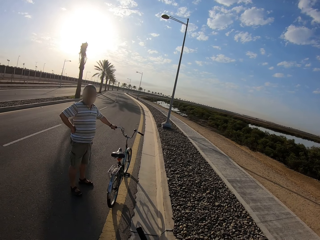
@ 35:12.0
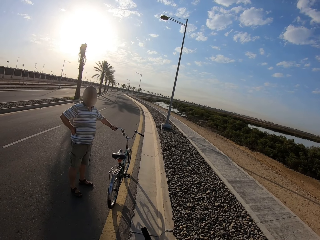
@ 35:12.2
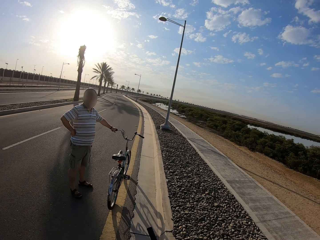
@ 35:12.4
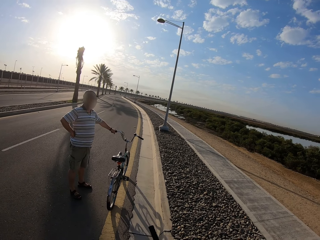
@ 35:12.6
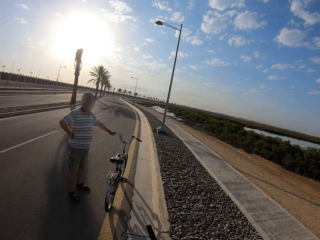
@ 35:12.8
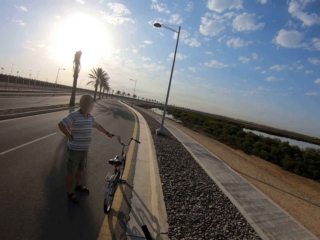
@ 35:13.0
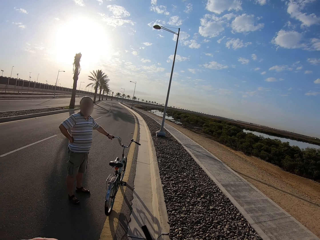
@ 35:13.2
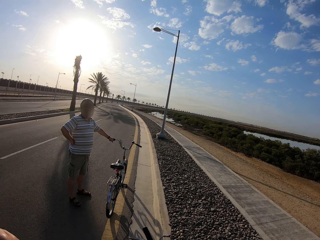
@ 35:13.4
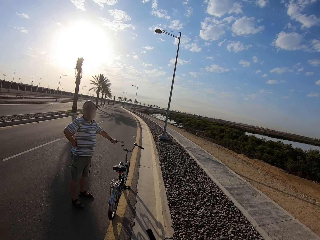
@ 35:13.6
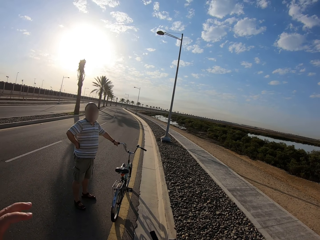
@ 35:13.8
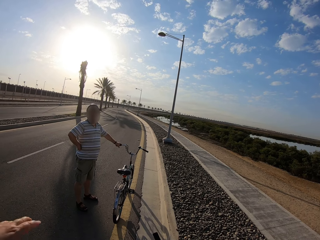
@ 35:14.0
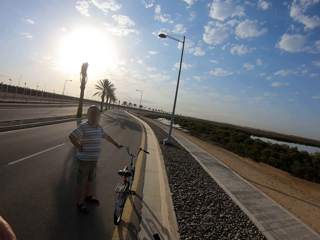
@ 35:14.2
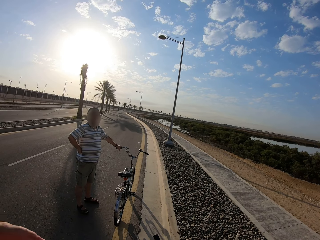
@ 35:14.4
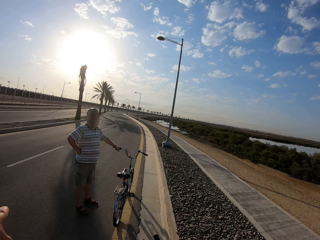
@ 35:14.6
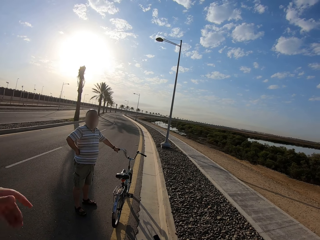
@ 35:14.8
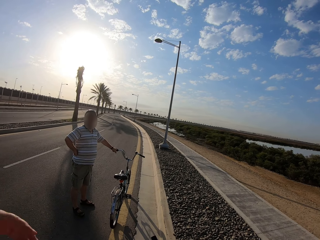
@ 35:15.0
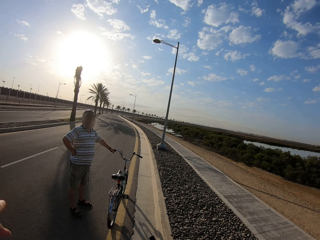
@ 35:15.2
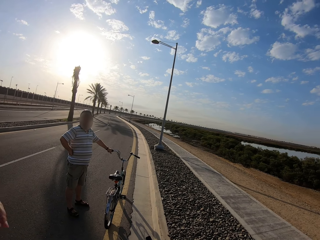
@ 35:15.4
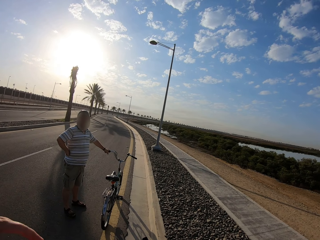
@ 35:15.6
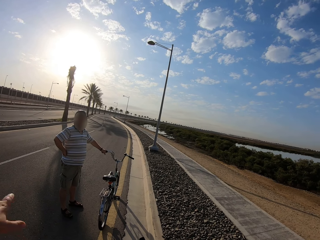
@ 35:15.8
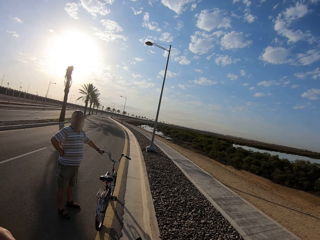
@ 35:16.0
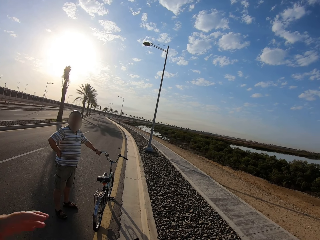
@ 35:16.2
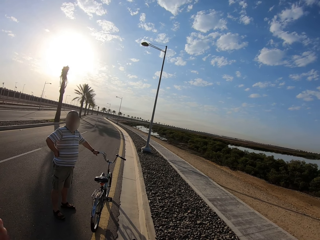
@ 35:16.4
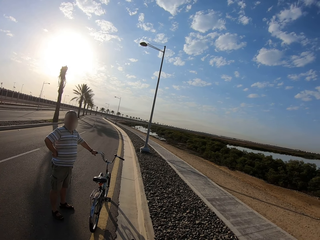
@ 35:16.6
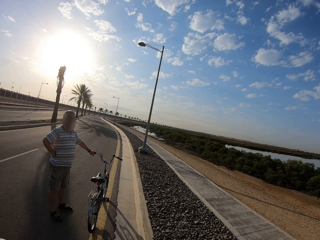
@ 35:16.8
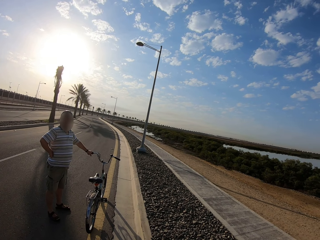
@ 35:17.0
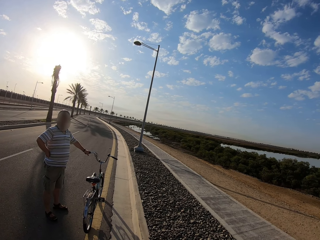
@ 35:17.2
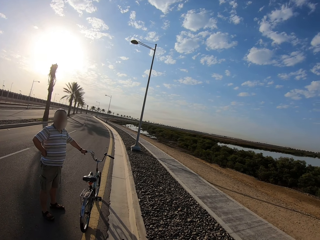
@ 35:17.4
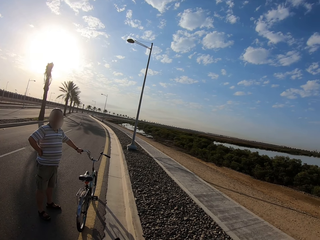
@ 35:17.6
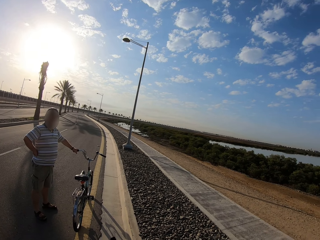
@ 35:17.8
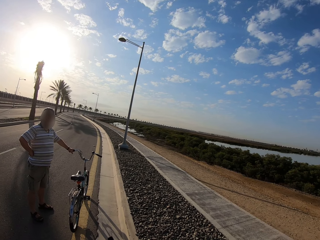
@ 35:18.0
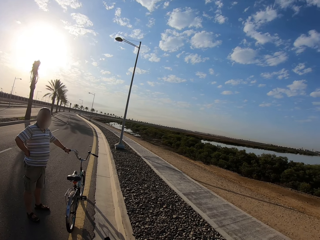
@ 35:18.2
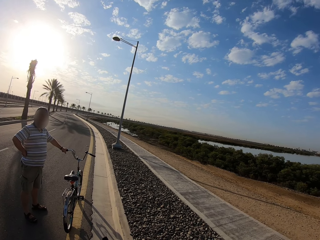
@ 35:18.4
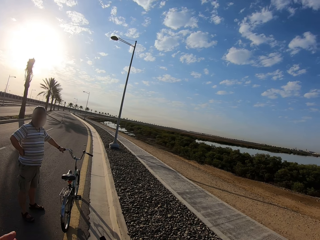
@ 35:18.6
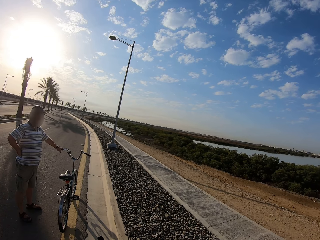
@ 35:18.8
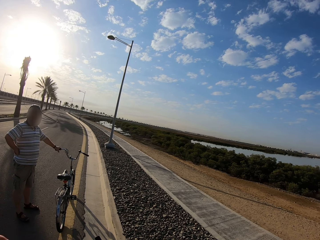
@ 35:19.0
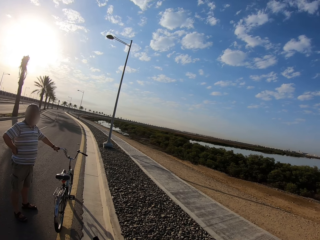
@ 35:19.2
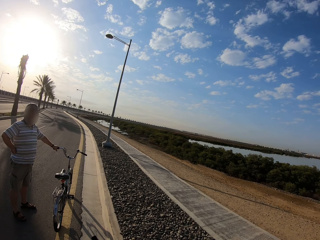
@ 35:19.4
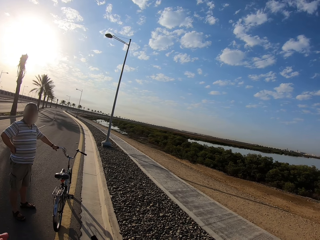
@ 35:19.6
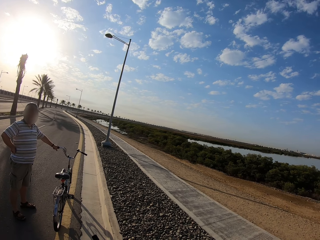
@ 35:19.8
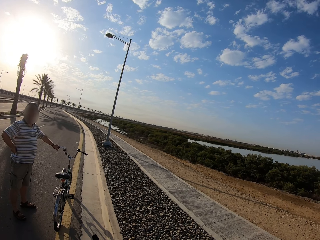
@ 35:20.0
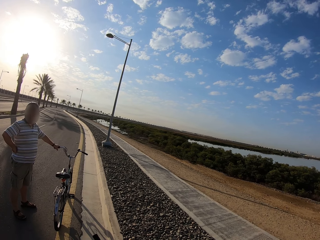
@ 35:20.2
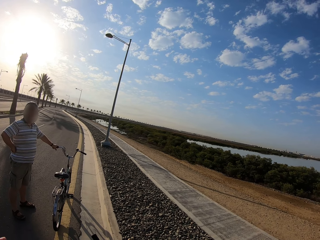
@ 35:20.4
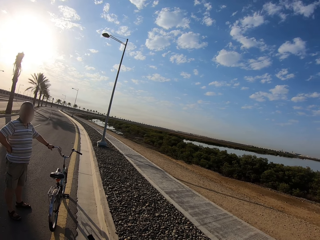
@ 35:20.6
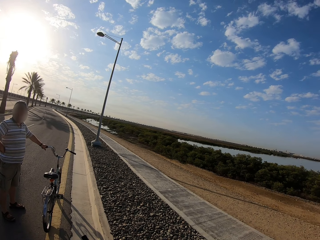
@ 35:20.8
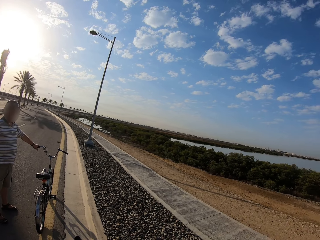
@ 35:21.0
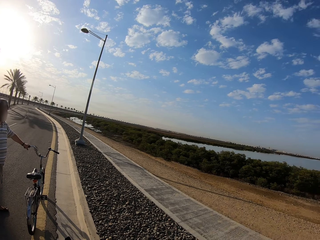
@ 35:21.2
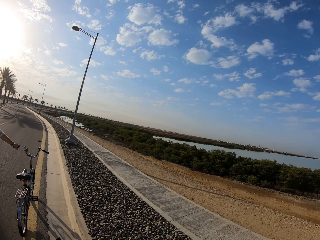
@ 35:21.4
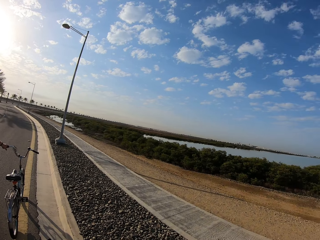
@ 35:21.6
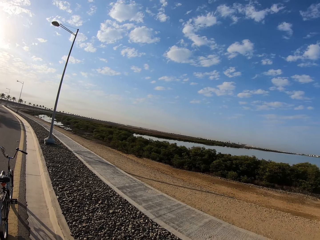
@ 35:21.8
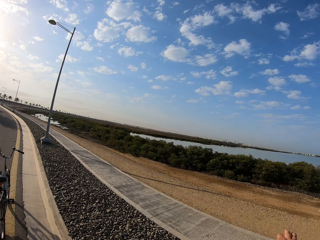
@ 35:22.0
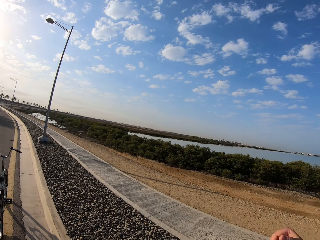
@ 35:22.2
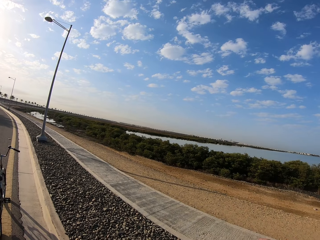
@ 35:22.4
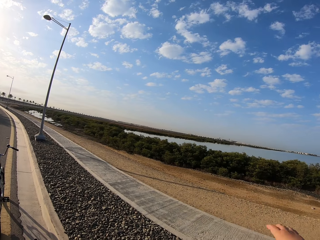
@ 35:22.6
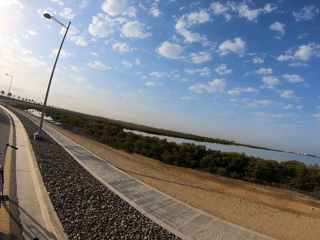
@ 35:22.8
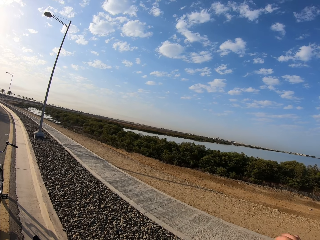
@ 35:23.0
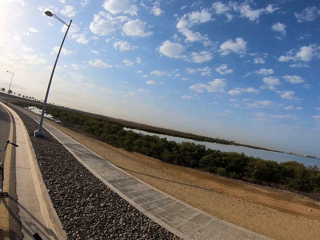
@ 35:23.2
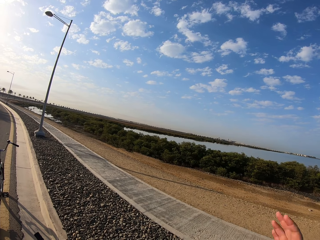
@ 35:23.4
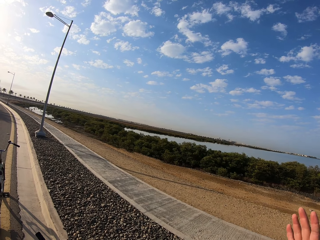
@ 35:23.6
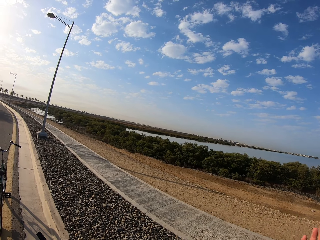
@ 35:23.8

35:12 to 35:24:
The camera wearer gesticulates with his left hand. He is explaining something to someone.

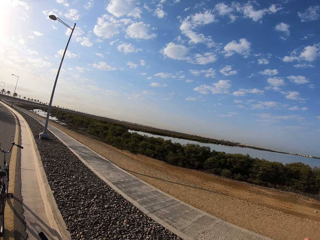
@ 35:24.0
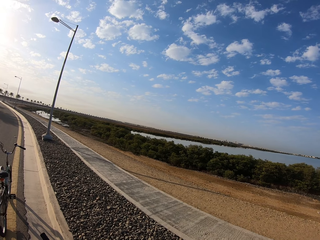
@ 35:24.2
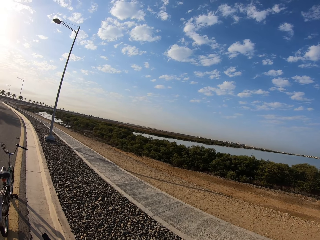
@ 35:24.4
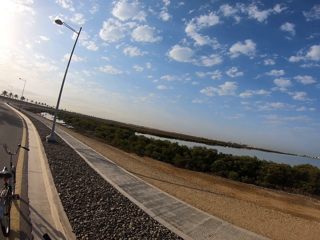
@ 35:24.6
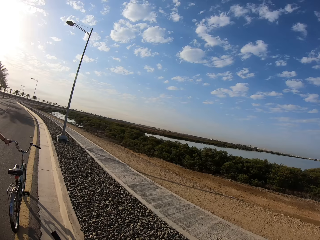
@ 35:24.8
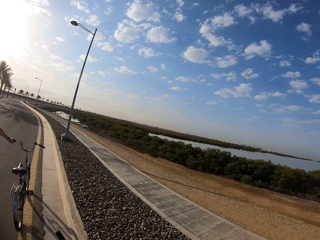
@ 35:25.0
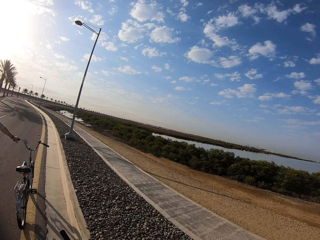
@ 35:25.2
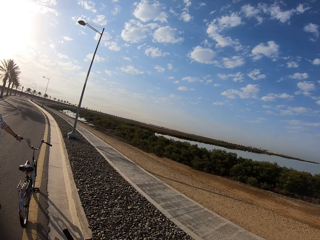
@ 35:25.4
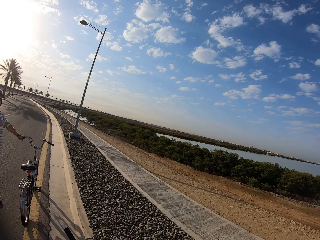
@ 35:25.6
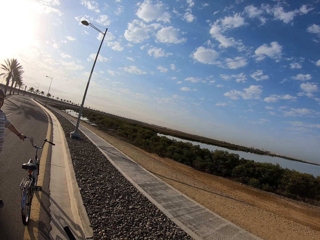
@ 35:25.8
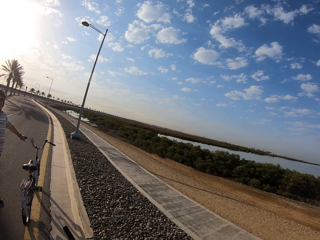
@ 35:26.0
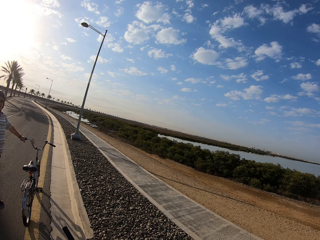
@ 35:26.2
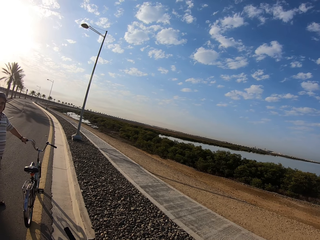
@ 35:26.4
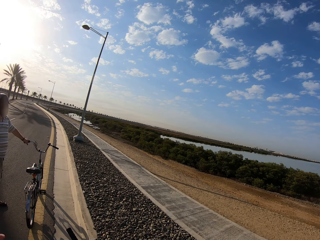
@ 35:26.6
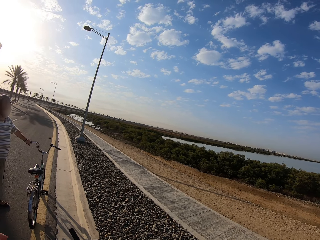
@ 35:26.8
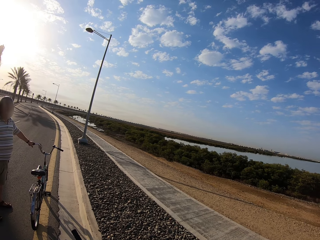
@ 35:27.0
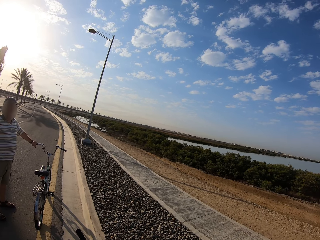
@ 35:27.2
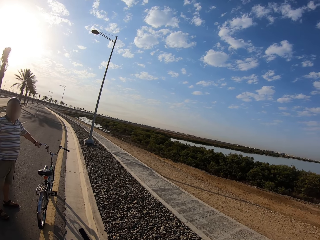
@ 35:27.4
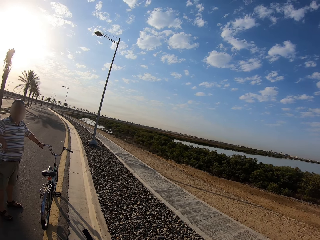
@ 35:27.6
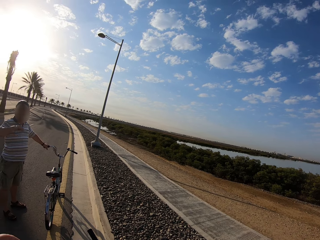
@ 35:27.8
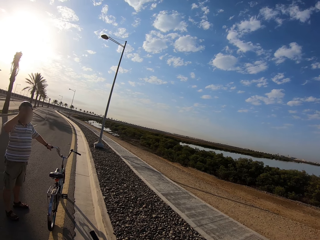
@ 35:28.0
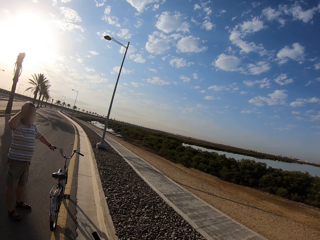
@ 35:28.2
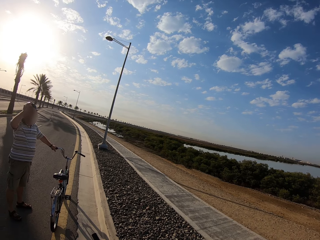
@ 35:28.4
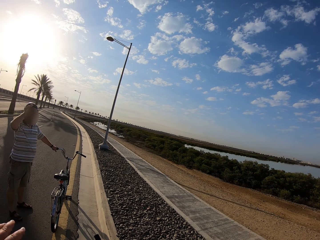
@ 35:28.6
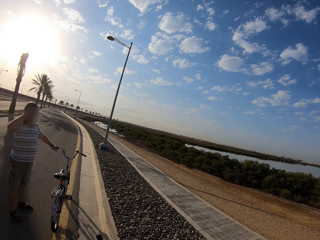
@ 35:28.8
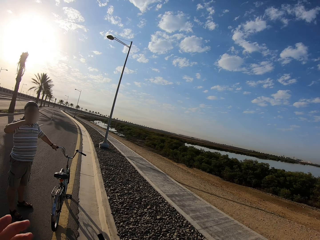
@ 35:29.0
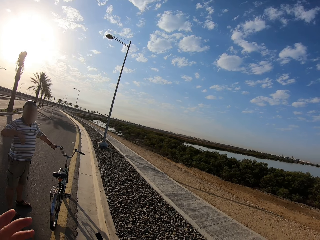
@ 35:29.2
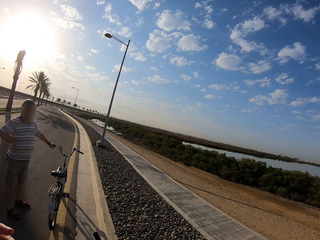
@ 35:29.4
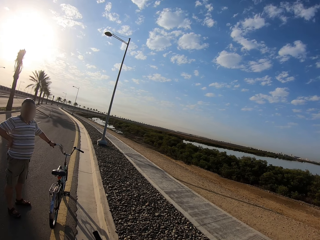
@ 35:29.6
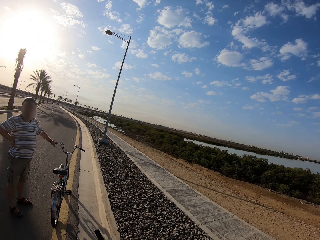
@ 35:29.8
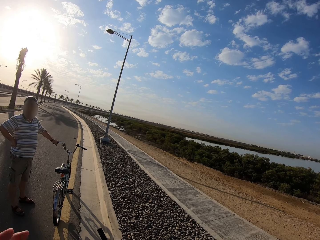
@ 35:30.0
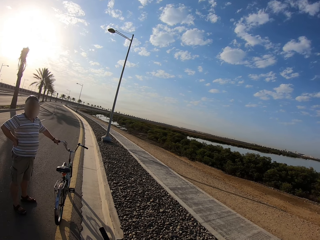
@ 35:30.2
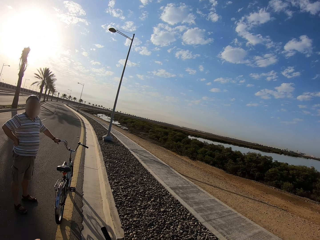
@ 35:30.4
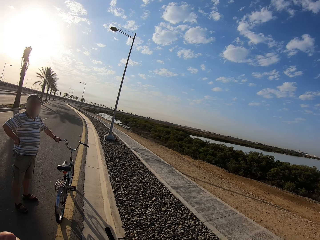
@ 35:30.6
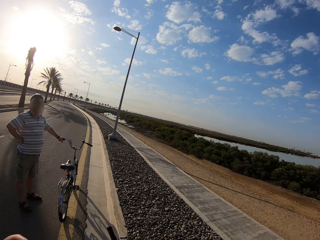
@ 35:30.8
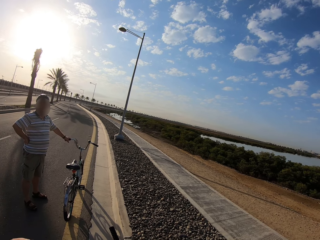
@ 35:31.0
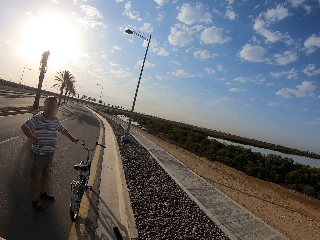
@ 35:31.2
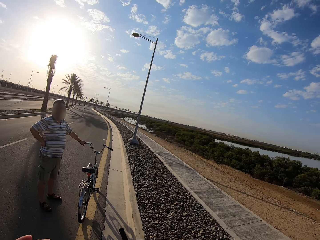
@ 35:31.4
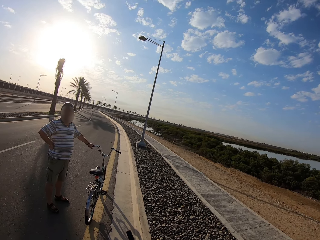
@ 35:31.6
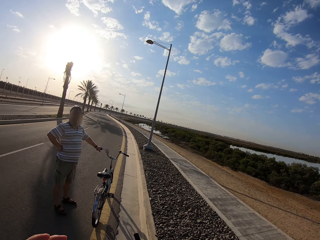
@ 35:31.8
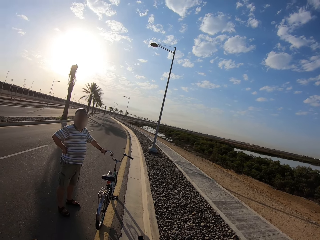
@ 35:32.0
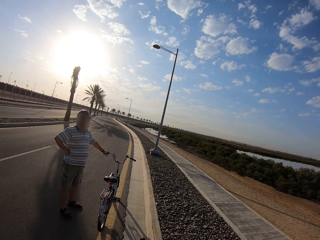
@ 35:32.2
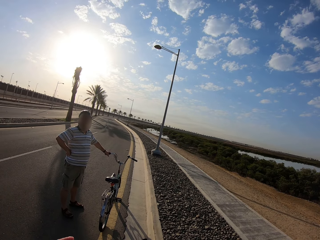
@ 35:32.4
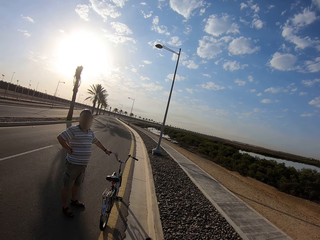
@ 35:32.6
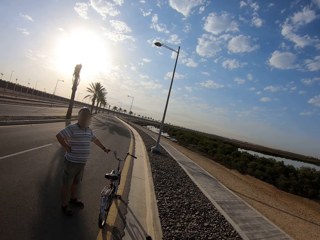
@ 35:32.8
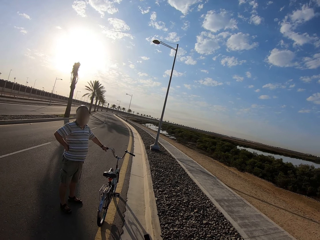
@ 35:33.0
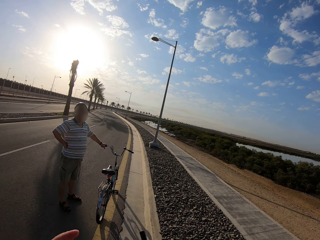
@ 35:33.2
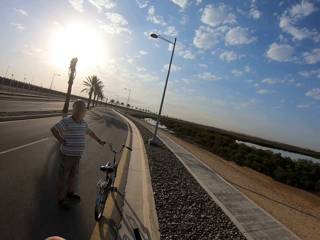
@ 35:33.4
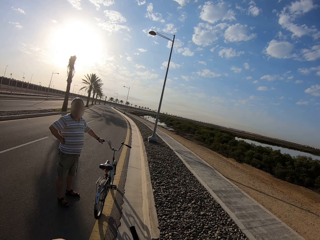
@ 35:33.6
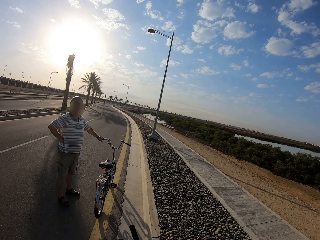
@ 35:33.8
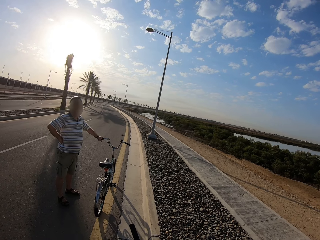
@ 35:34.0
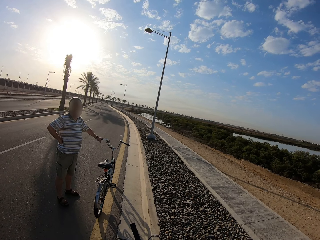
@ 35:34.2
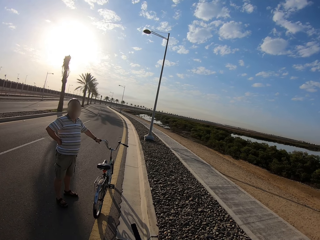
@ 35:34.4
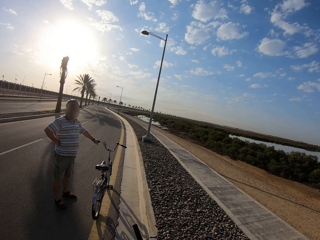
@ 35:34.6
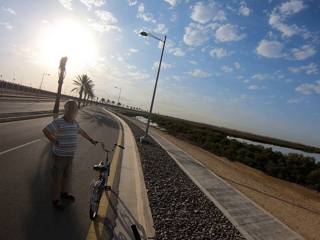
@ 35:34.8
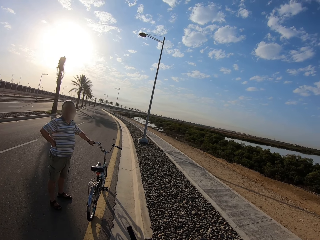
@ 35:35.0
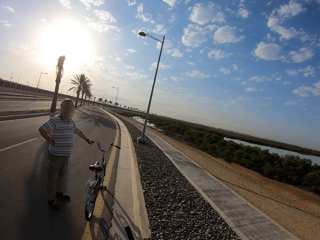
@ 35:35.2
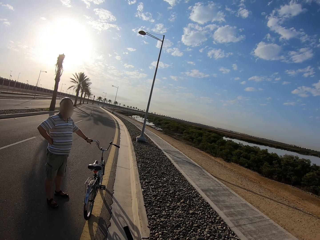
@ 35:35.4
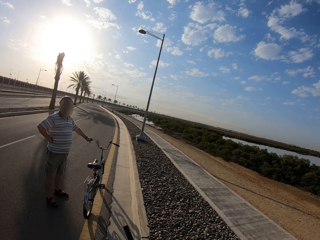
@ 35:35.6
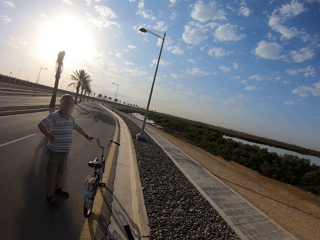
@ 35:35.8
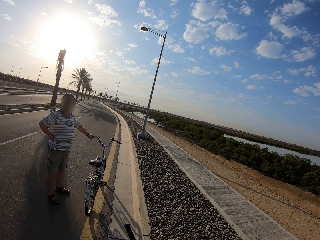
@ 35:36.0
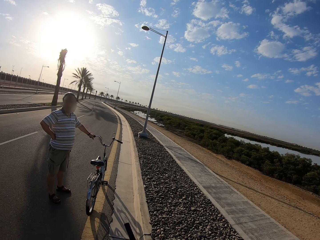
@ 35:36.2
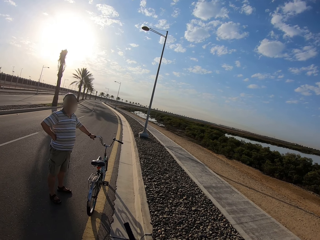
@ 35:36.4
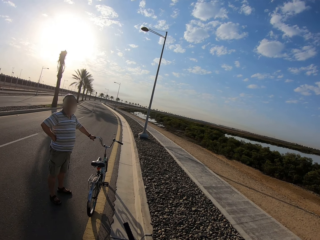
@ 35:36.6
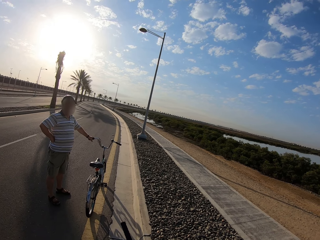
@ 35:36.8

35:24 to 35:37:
The camera wearer is moving the camera around. The cyclist raises his right hand to his head. The camera wearer gesticulates with his left hand.
